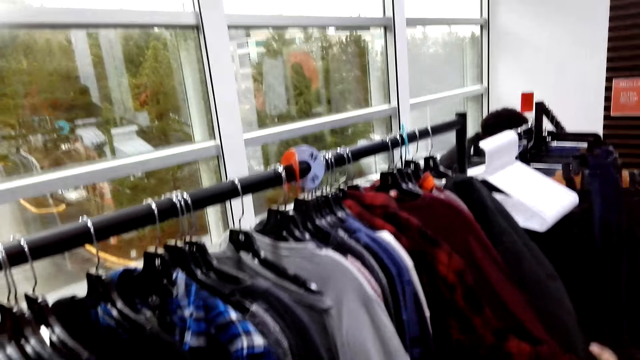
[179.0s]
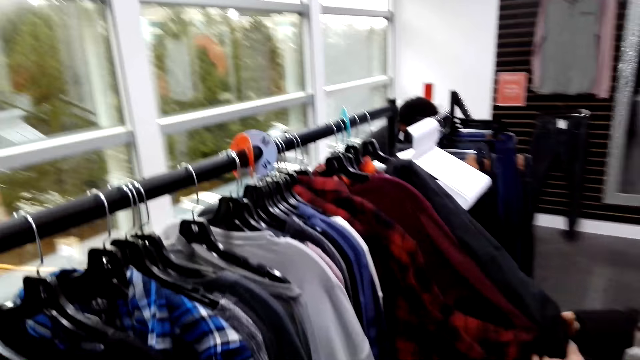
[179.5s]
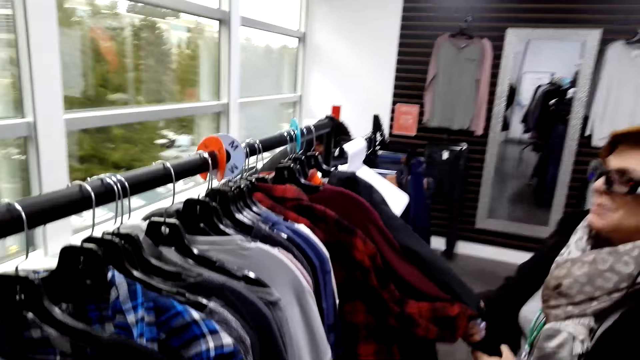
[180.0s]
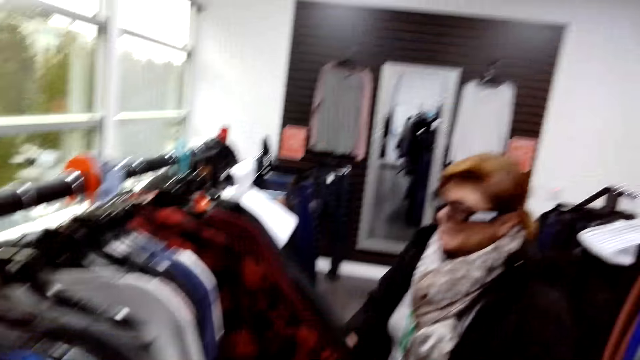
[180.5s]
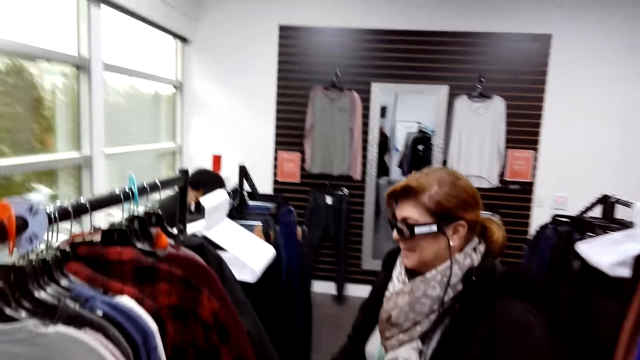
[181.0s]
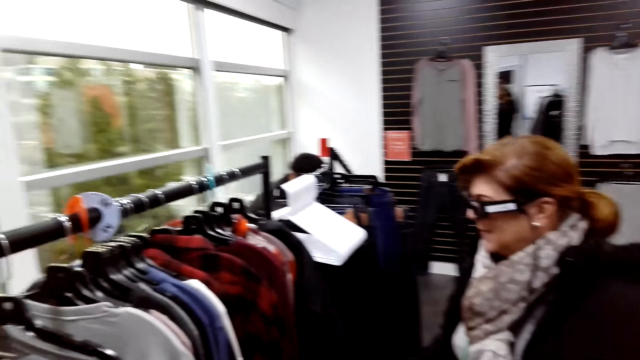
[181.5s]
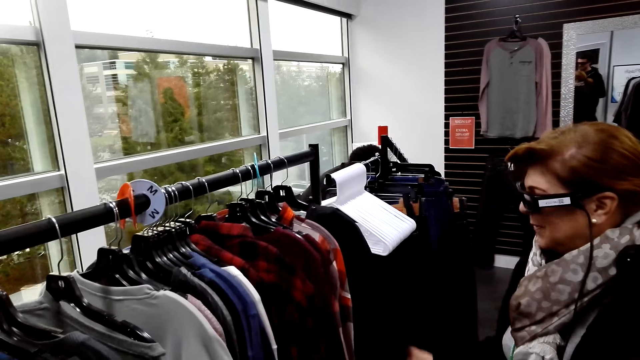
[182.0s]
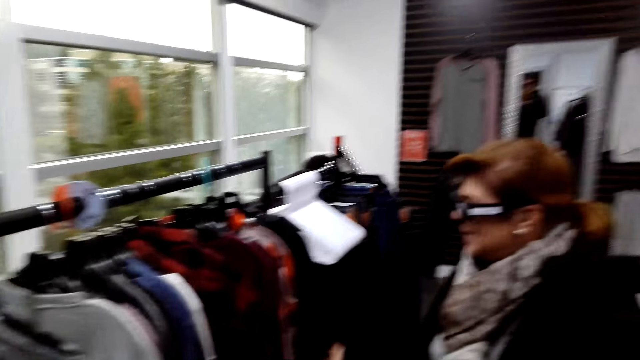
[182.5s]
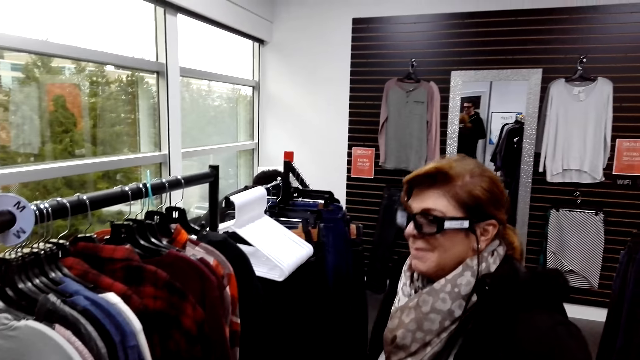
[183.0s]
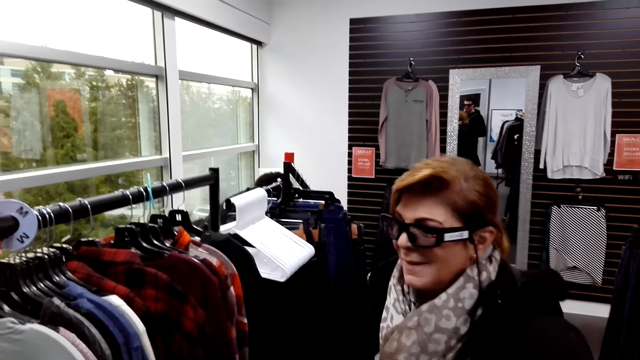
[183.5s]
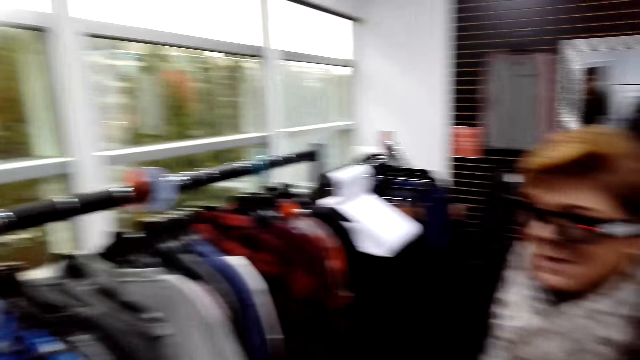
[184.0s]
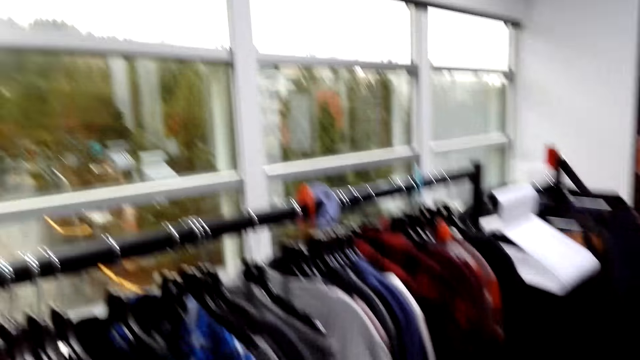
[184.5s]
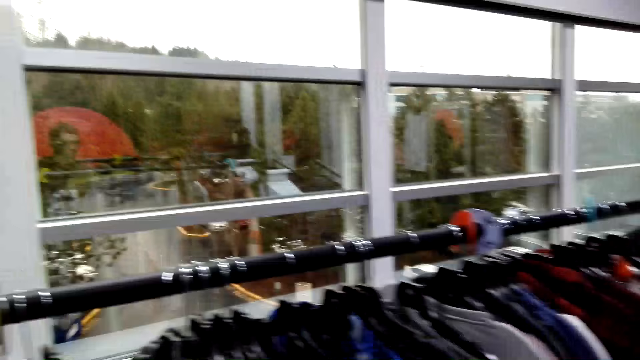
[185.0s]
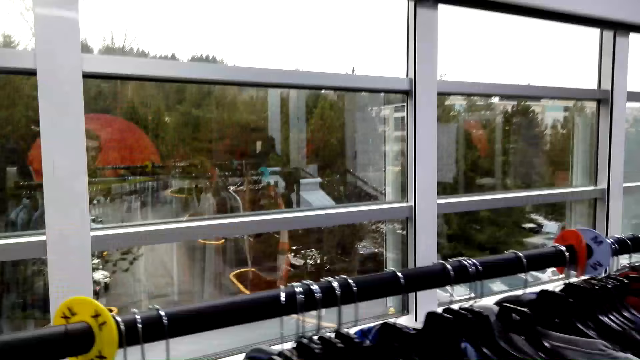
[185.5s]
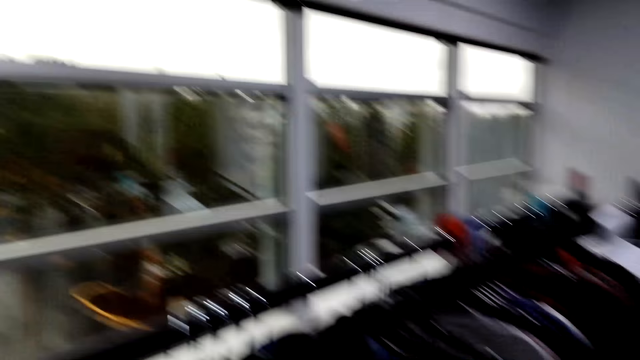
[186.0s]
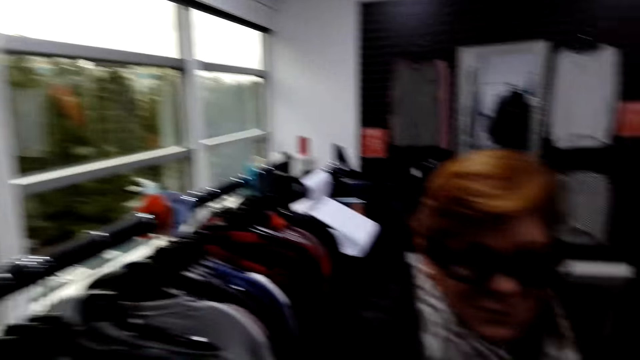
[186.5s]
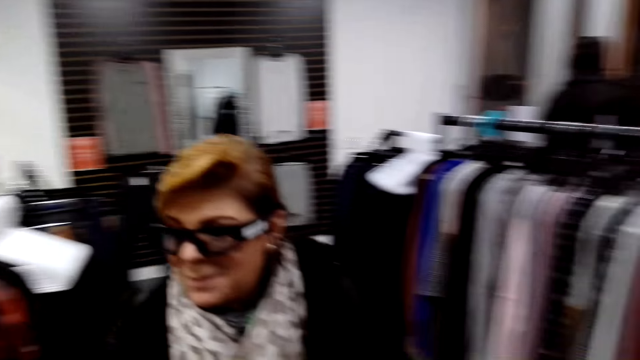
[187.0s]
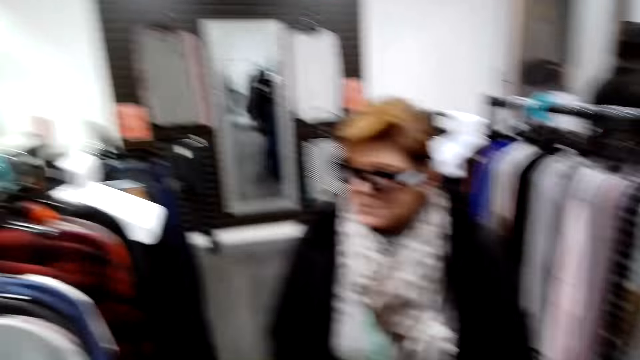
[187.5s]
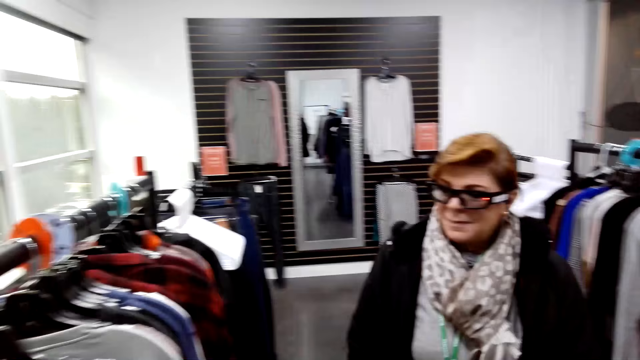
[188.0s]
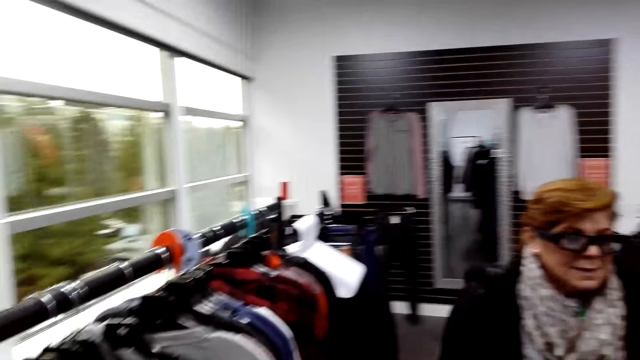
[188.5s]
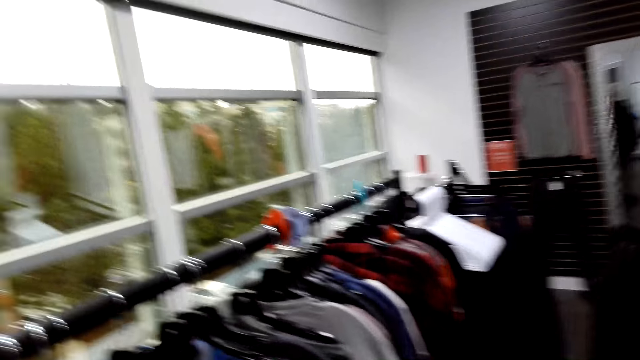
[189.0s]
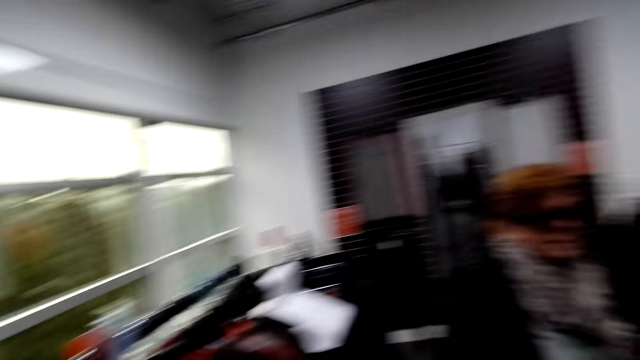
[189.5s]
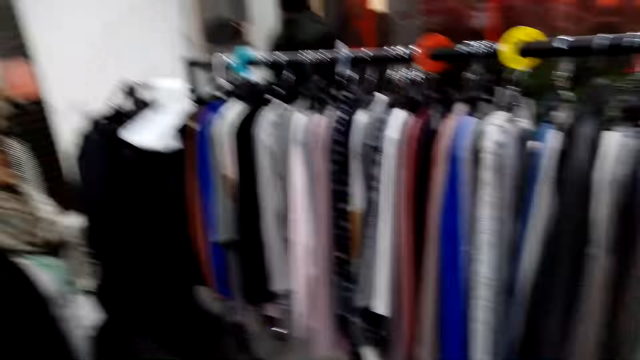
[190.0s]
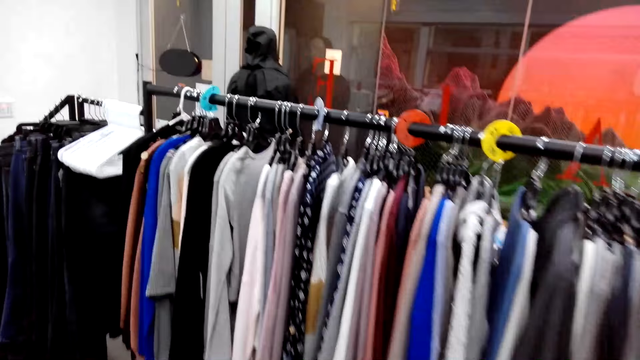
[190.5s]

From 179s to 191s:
A woman looks around. The camera wearer looks around.

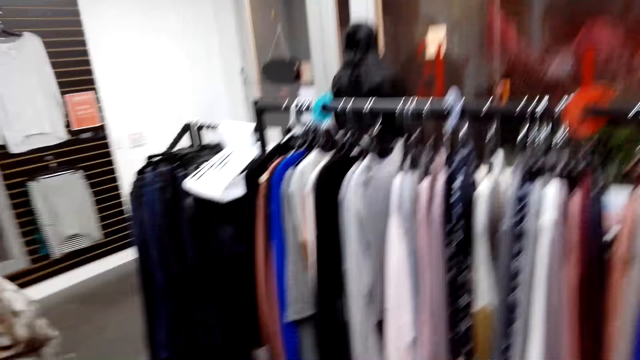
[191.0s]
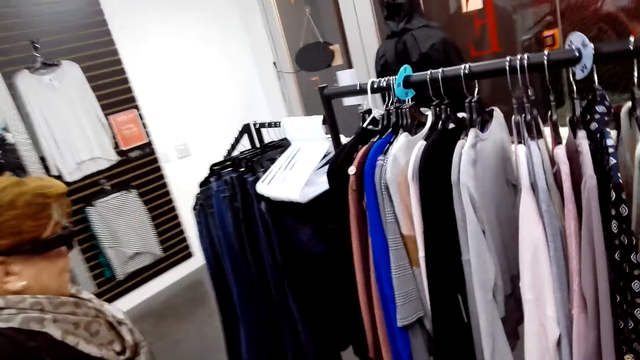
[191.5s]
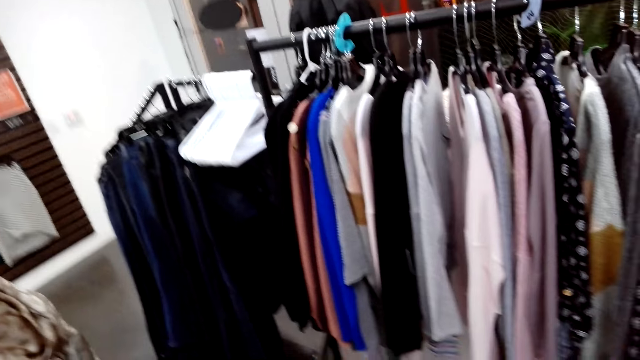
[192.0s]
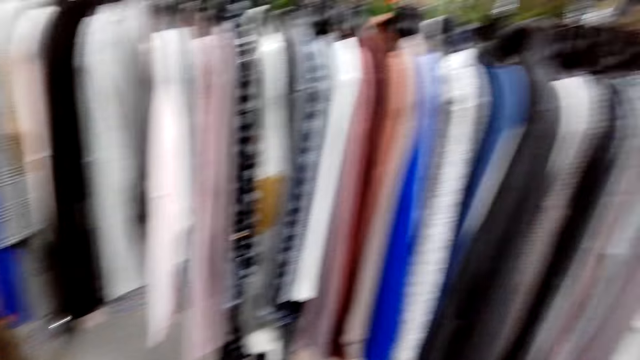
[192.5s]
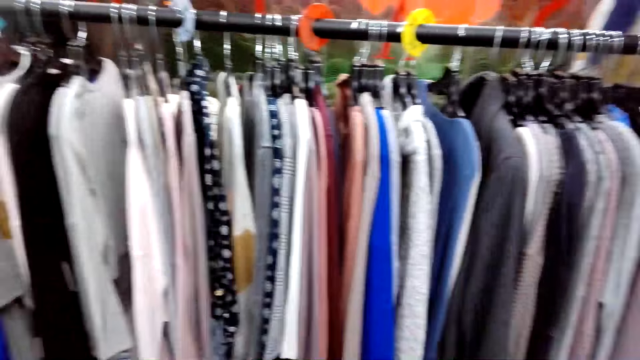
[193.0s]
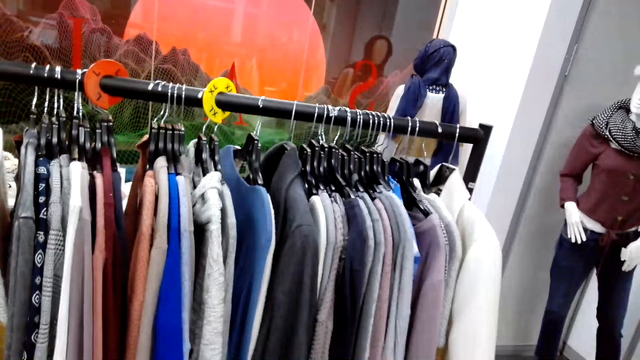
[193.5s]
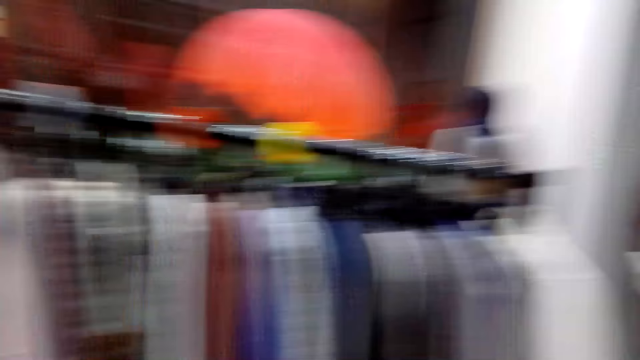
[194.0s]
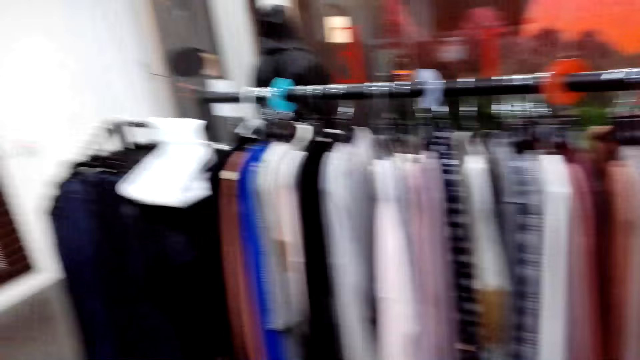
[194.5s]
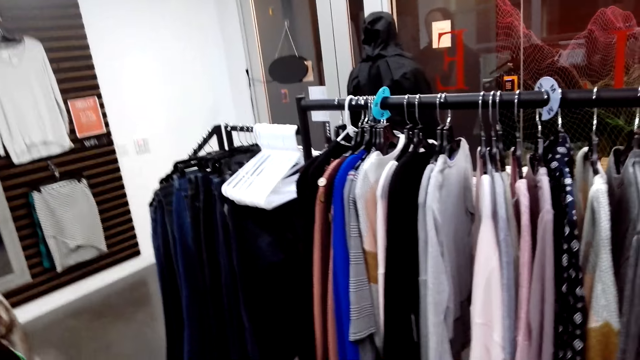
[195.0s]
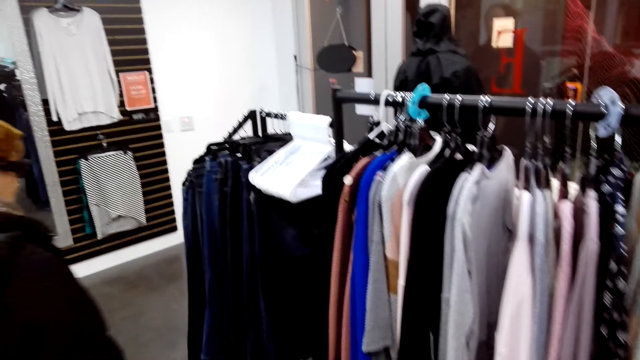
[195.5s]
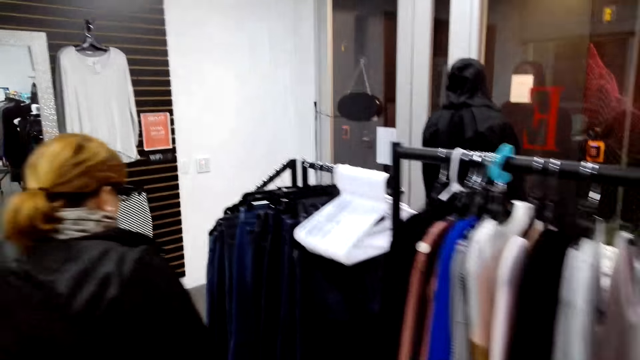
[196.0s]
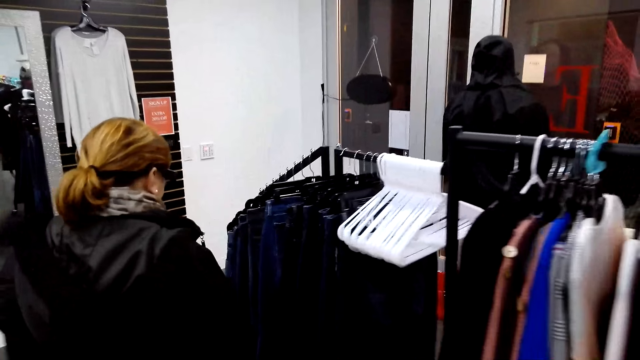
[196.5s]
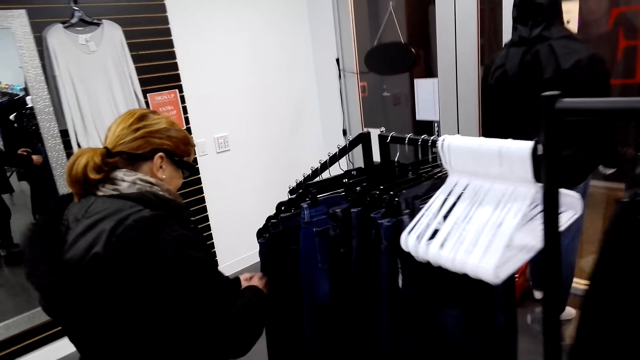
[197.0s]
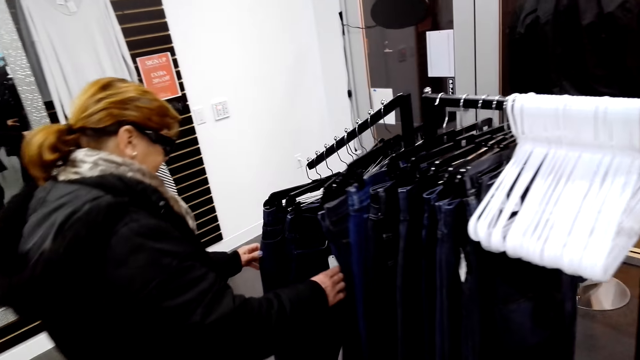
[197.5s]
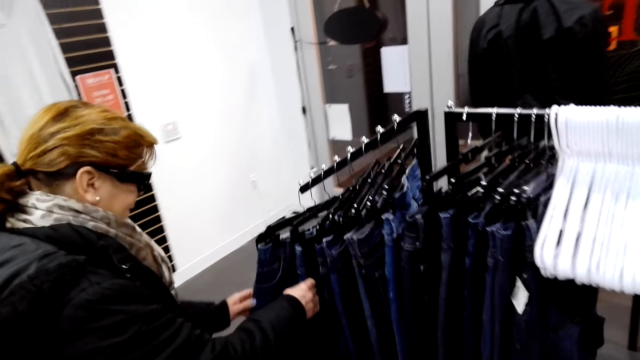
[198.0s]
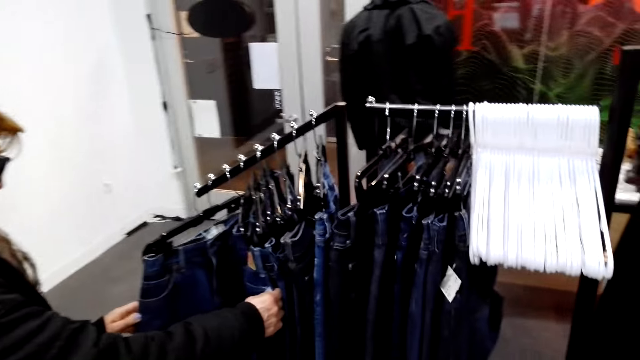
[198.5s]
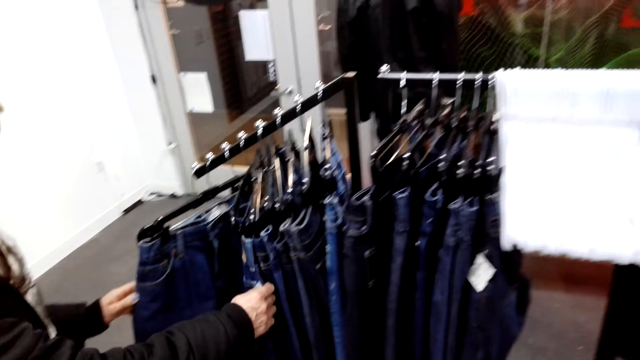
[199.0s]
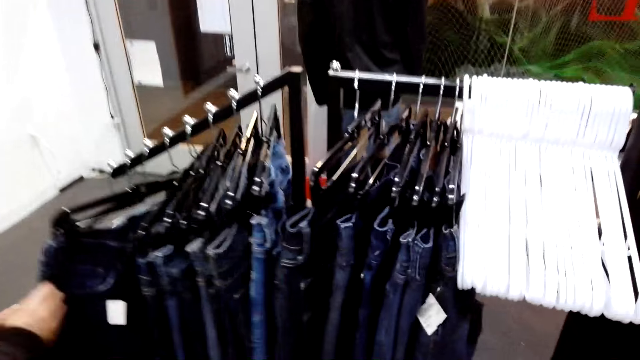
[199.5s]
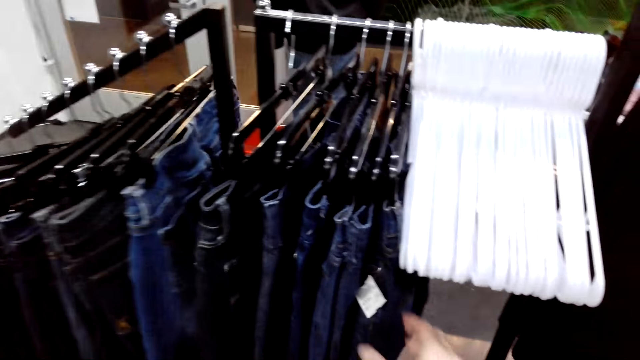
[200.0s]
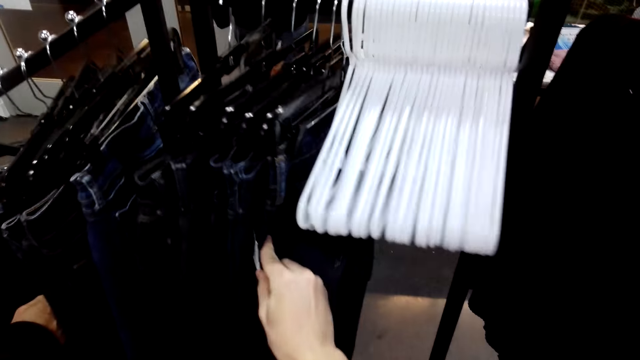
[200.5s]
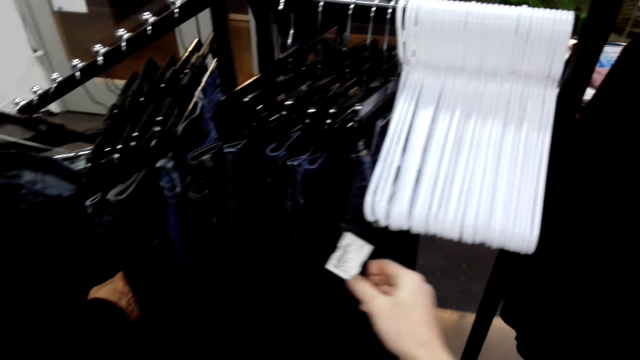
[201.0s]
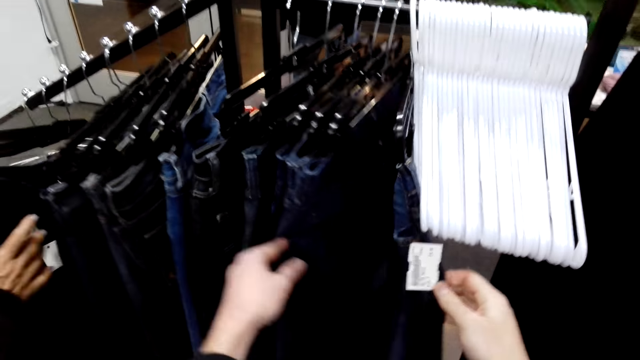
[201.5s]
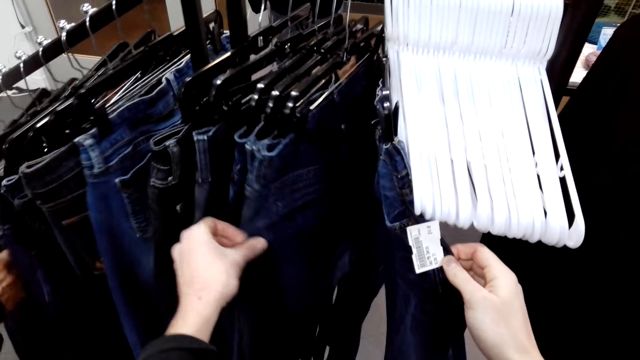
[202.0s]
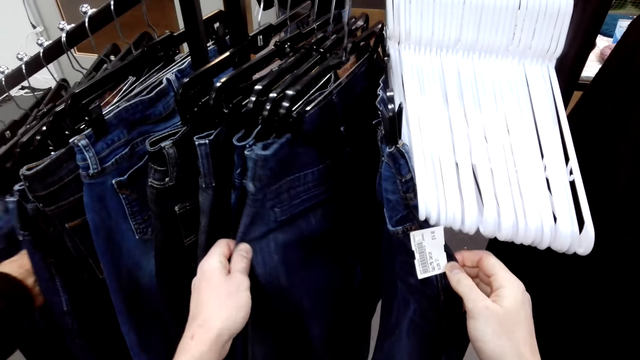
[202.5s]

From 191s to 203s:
A woman checks for trousers on hangers on a stand. The camera wearer checks for jeans on hangers.
